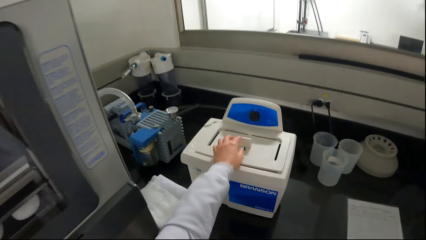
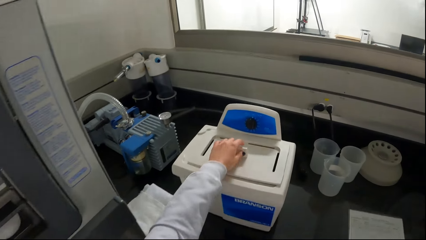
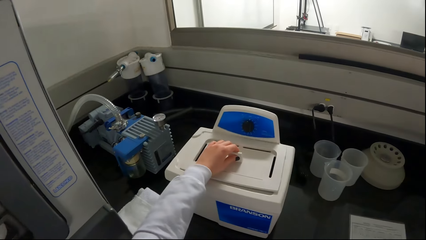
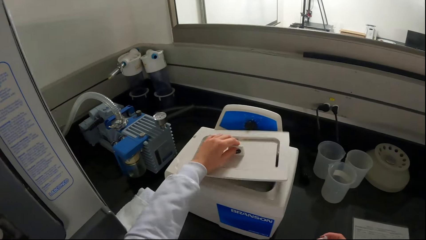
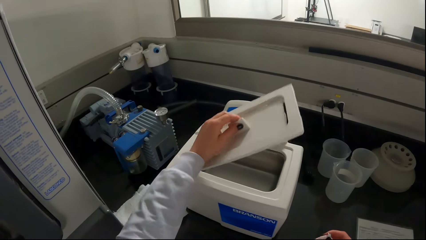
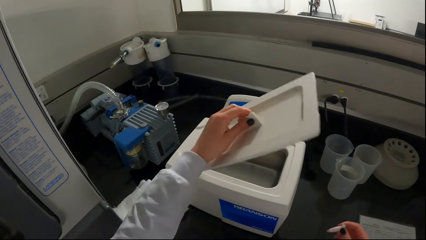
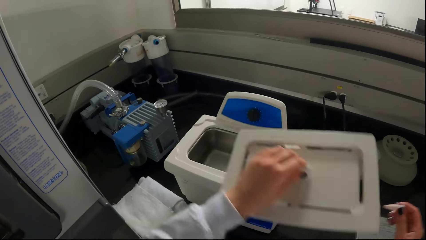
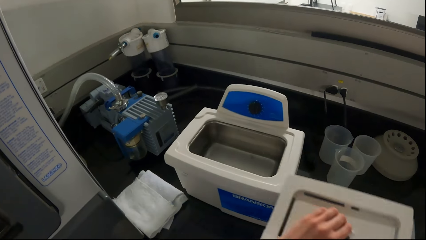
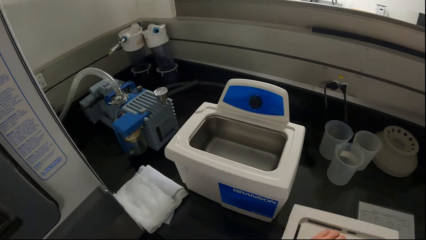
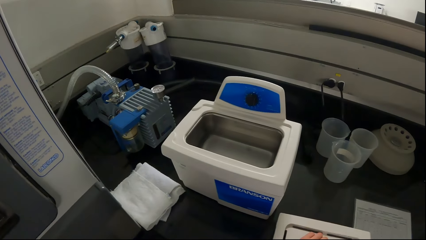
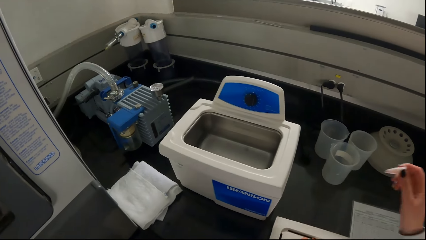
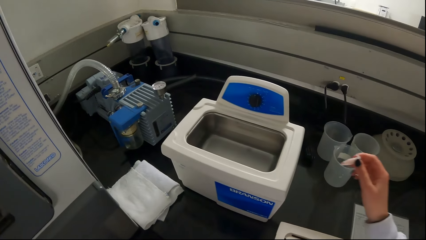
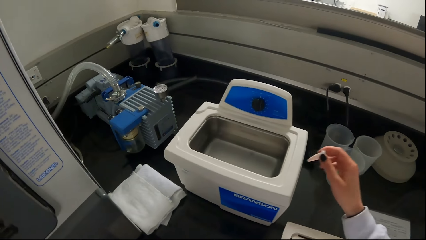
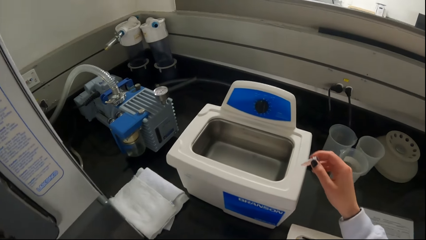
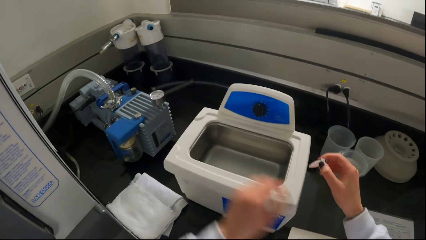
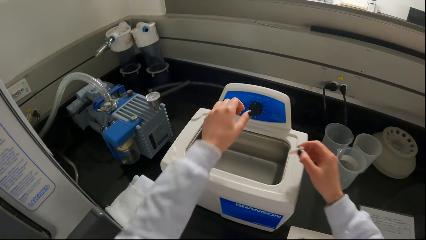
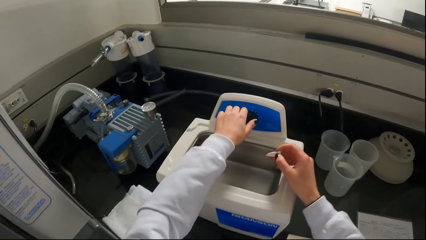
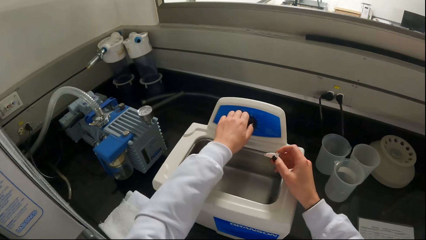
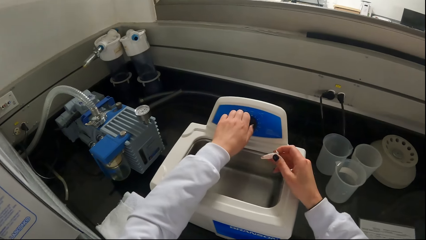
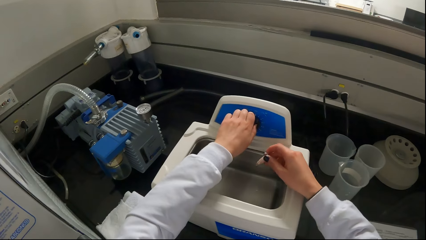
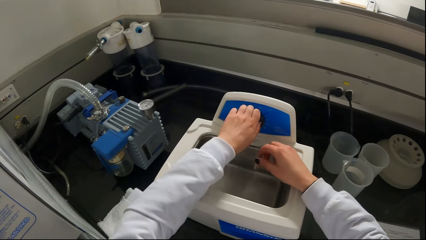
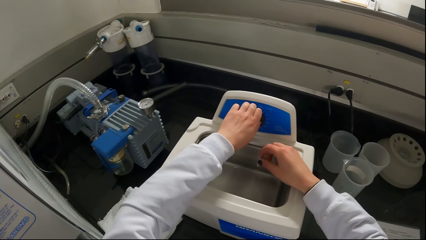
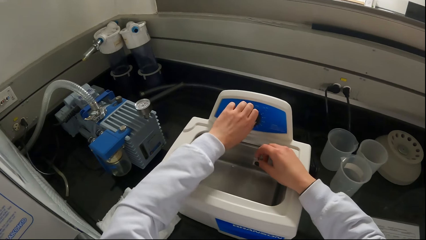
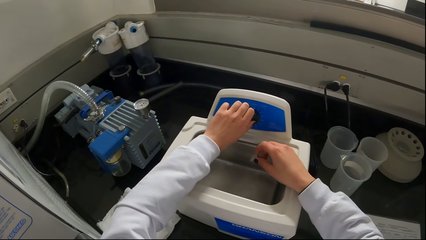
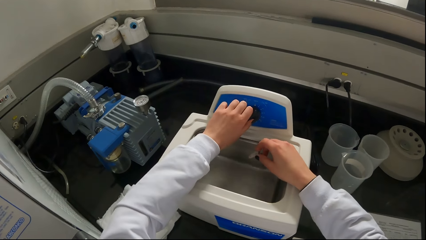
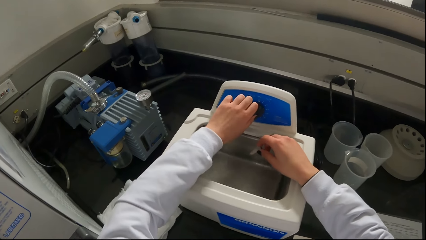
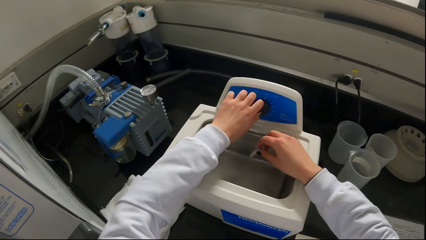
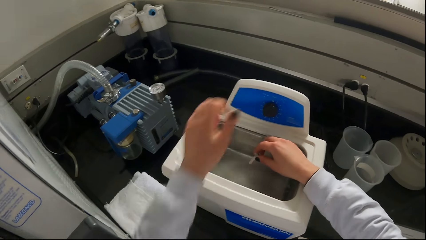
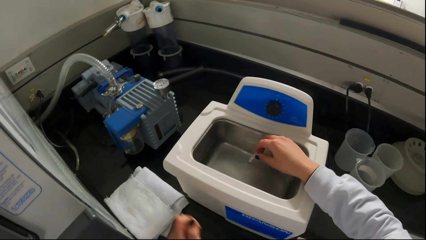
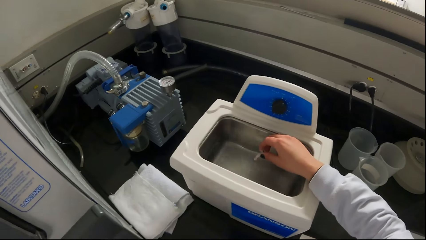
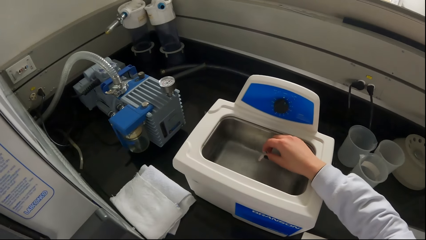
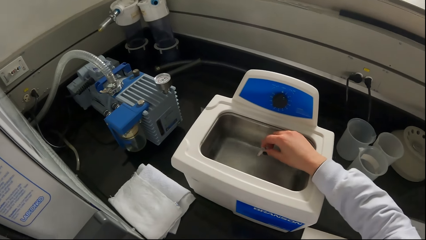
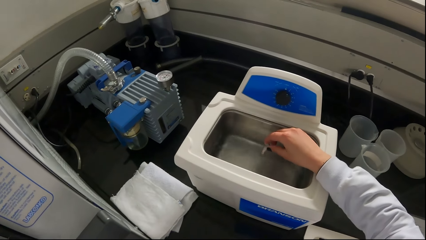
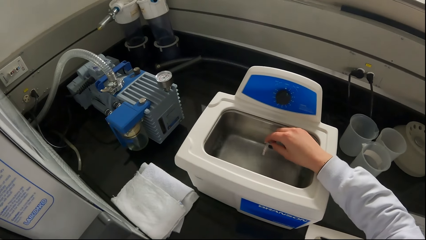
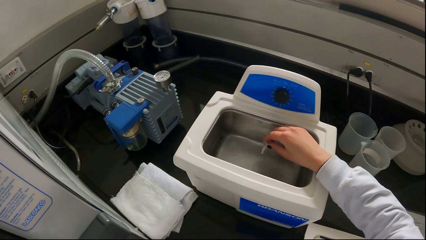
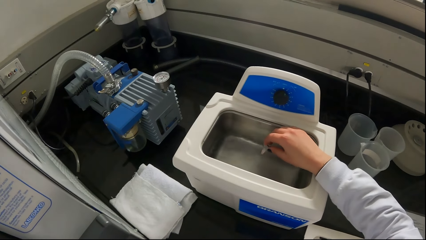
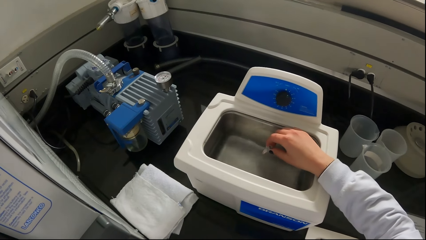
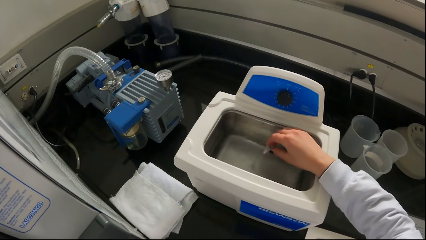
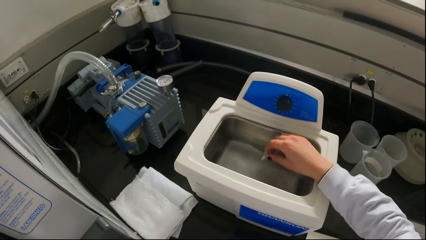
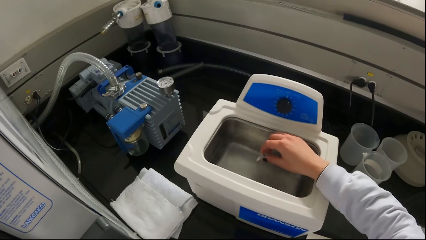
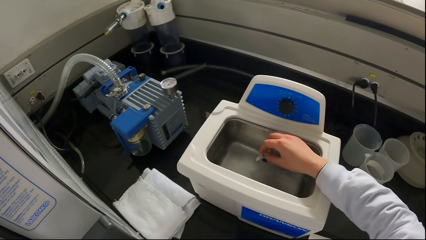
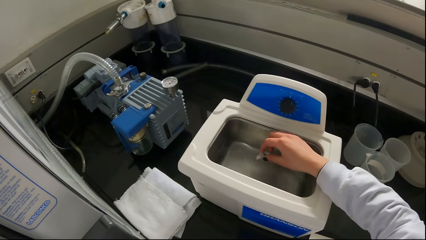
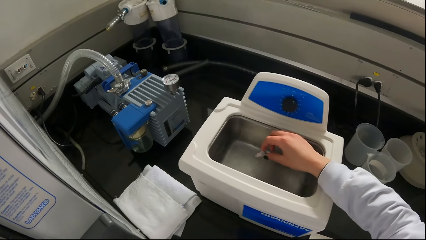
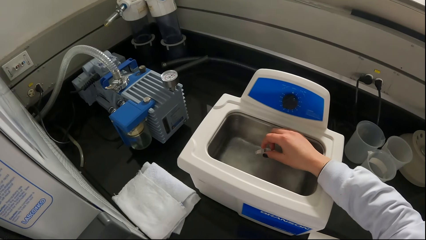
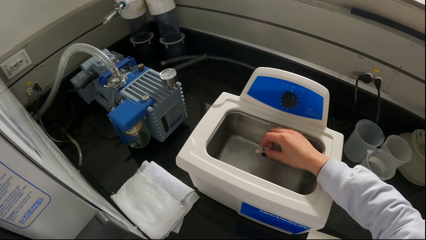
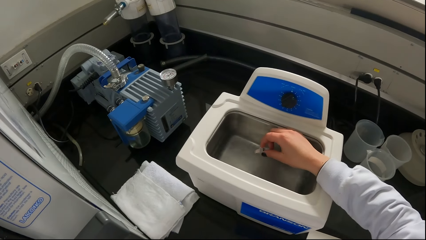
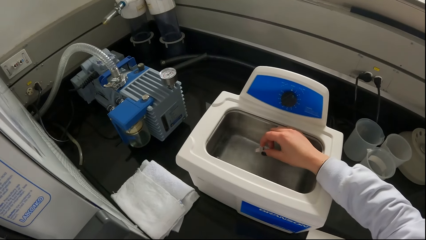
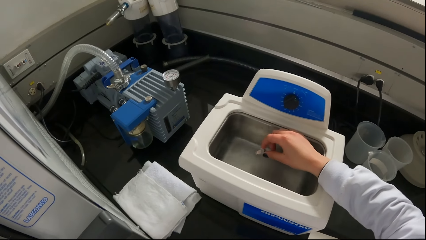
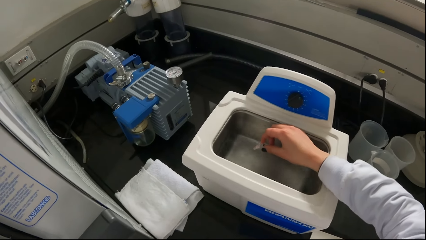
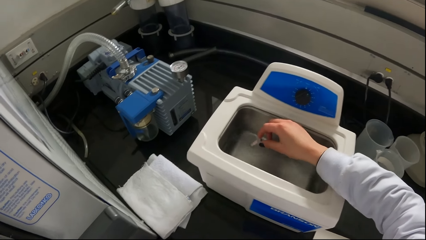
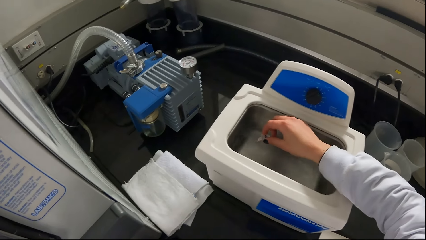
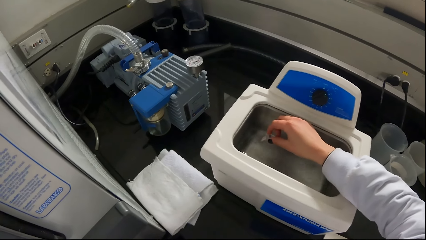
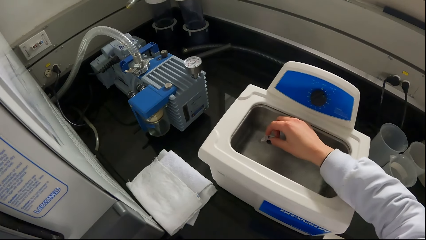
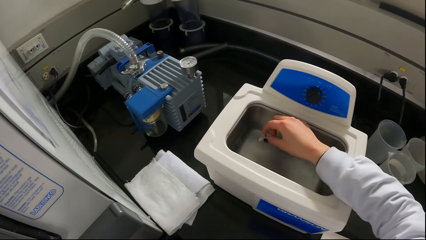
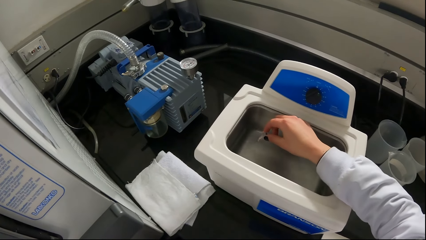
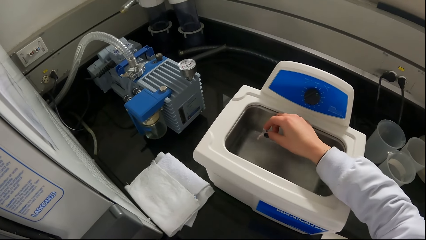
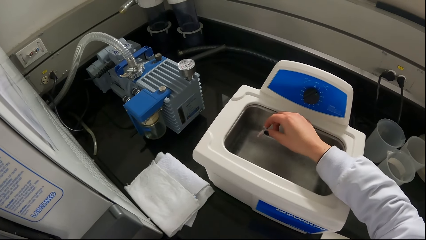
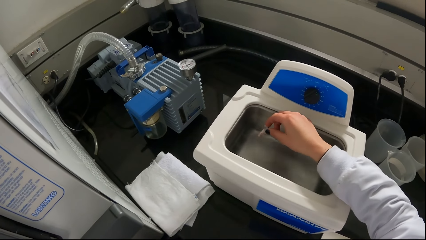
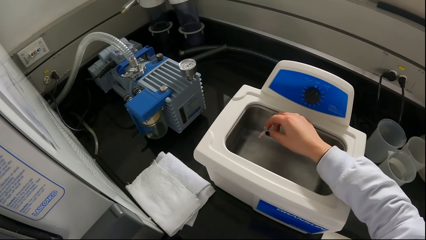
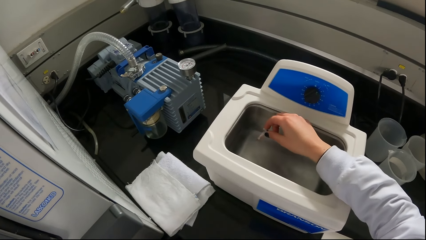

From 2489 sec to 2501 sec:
The camera wearer opens an ultrasonic cleaner with his left hand. He holds a ceramic beaker in his right hand. He operates the ultrasonic cleaner control knob with his left hand. He dips the ceramic beaker in the fluid in the ultrasonic cleaner with his right hand.

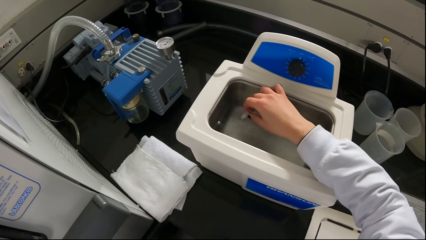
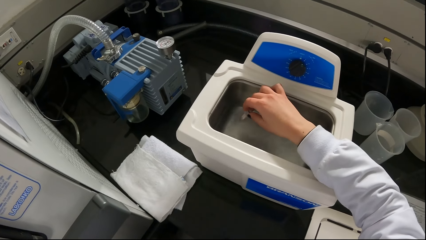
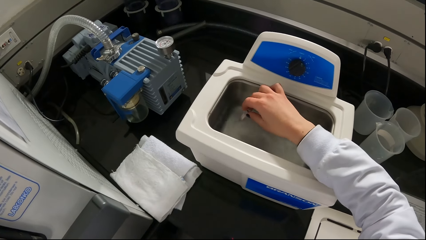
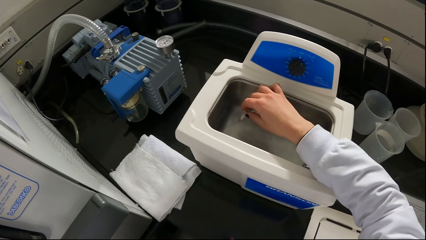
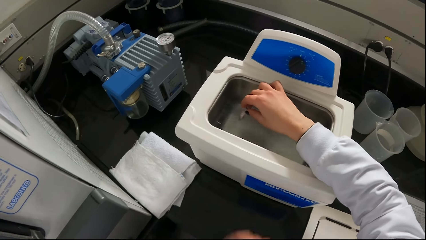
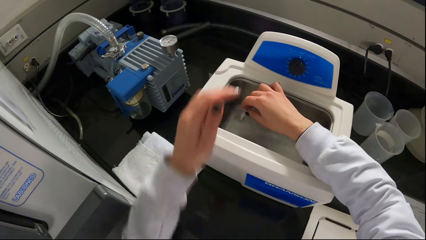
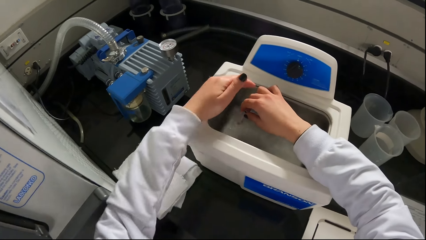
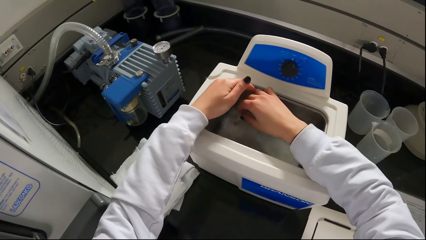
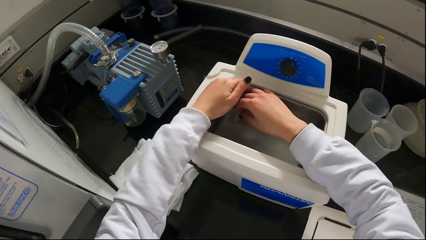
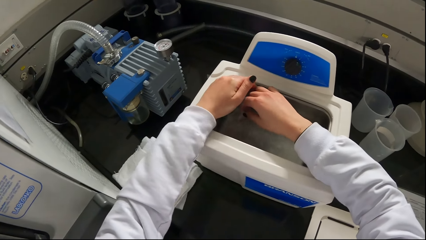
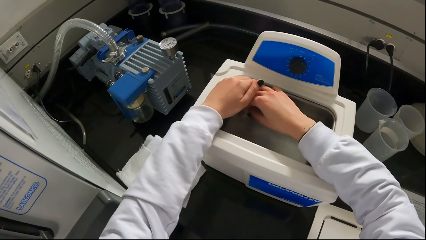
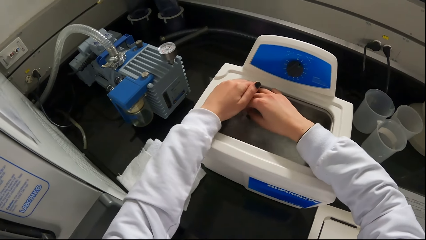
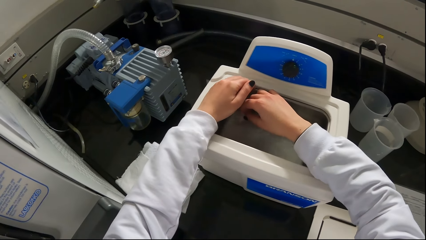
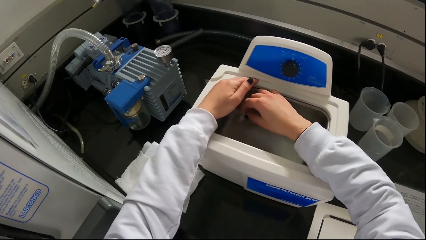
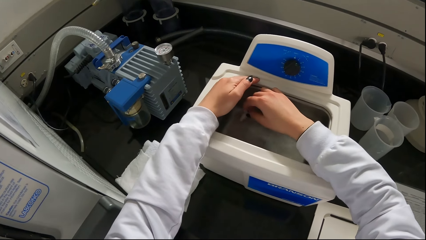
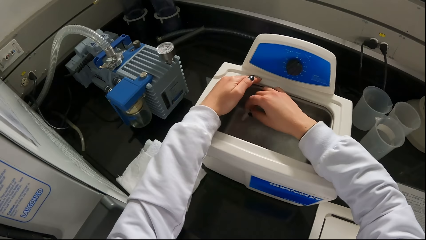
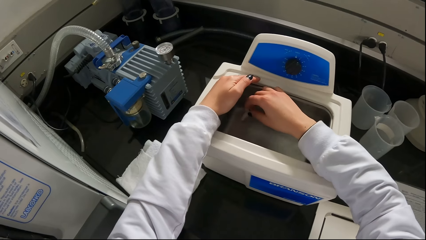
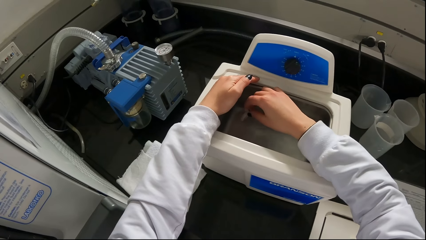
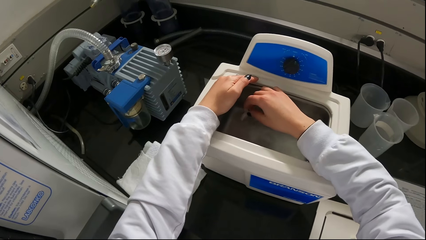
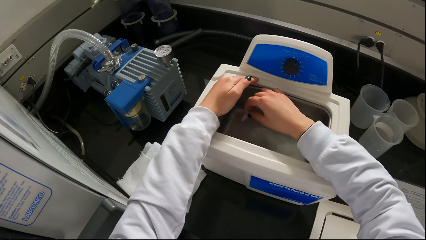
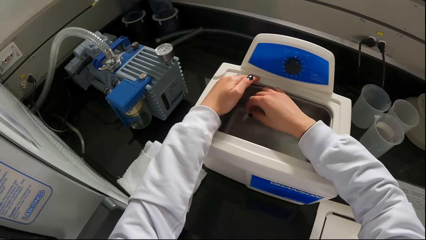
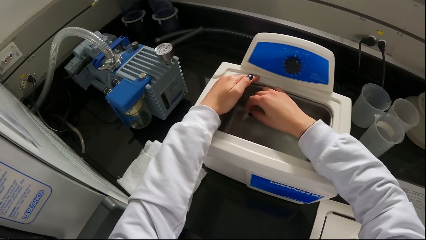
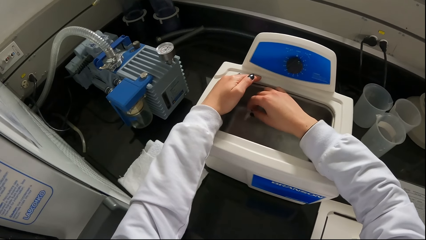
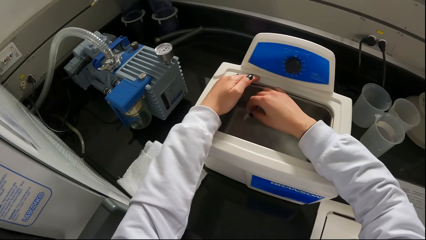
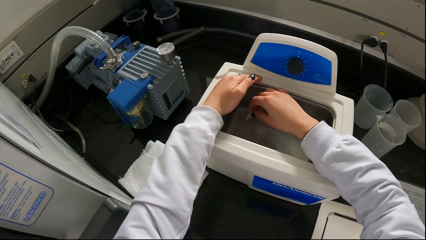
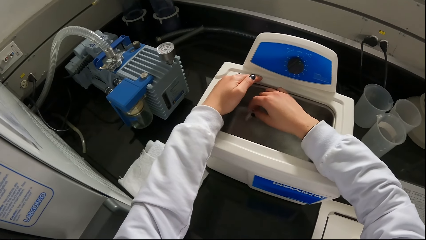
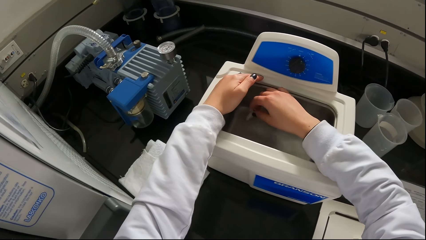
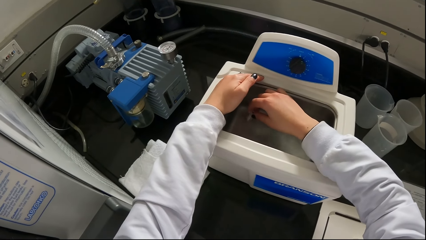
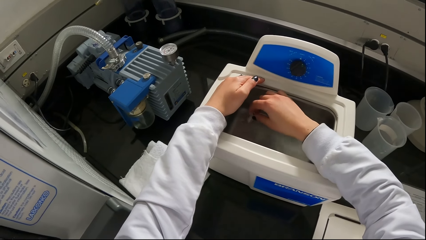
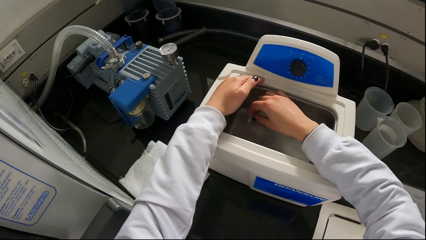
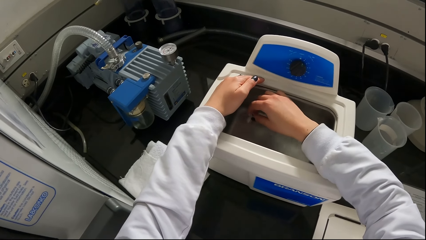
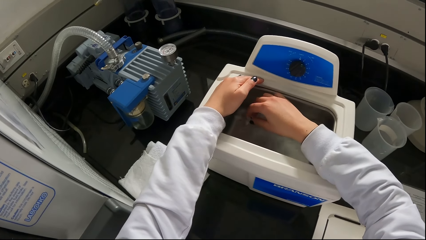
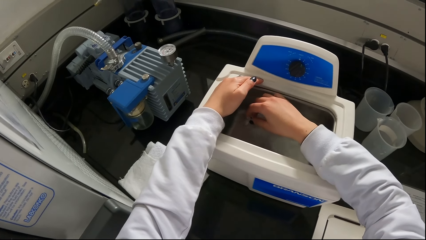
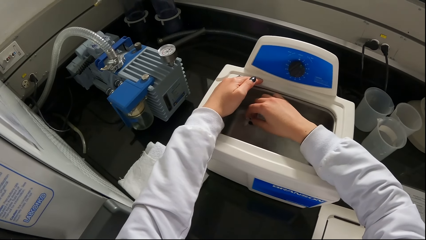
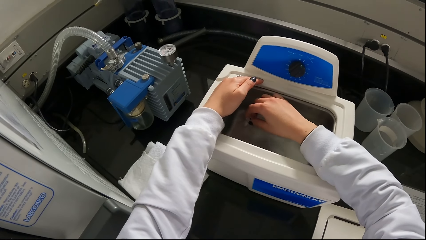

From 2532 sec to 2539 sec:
The camera wearer shades the ceramic beaker in his right hand with his left hand.
